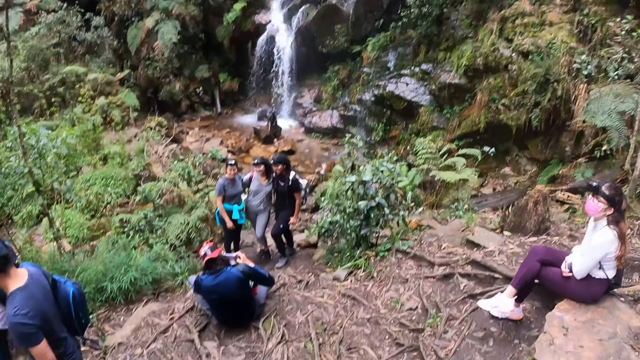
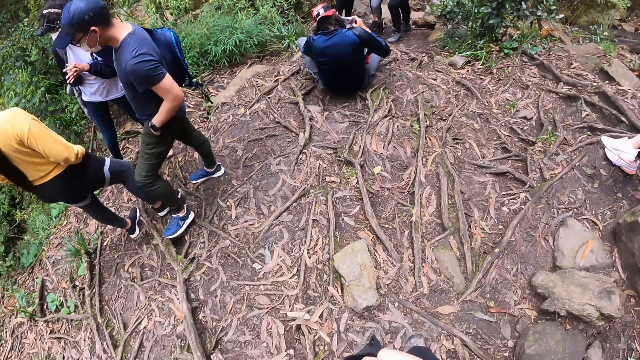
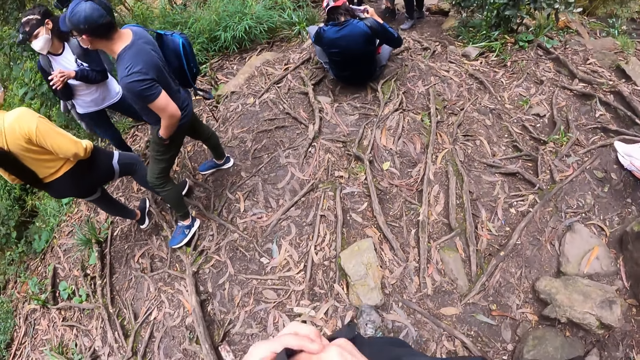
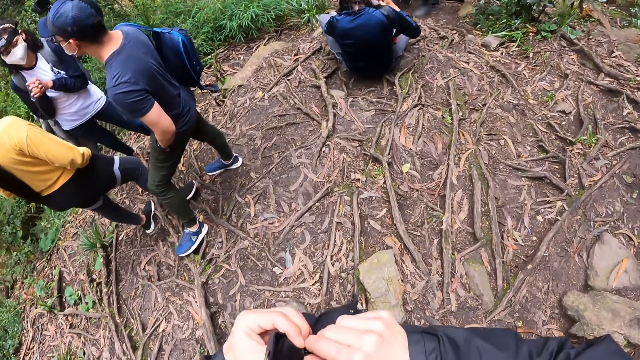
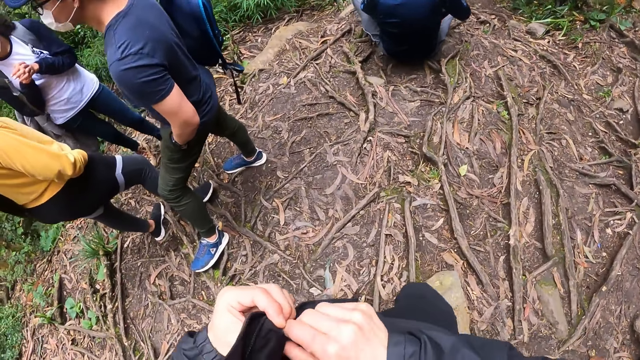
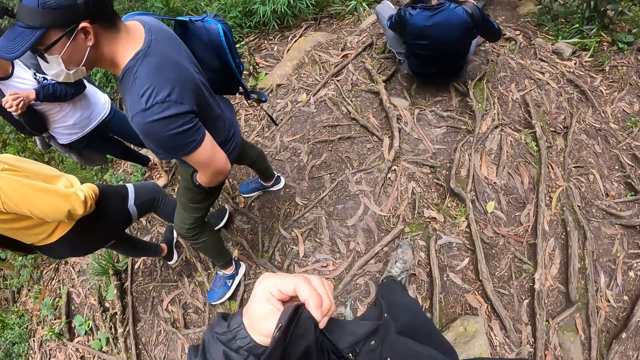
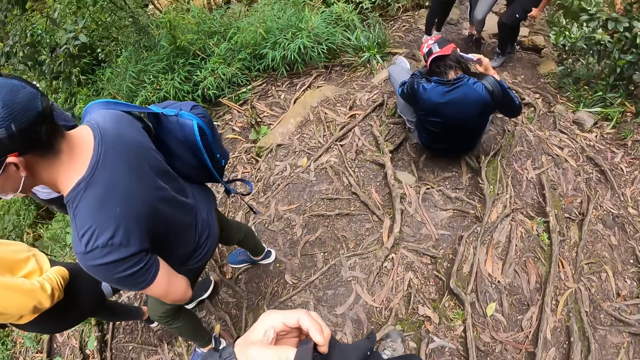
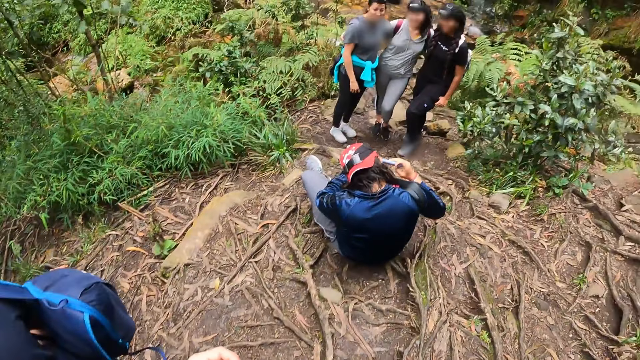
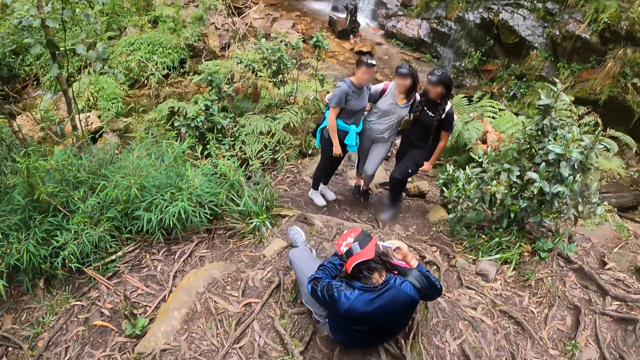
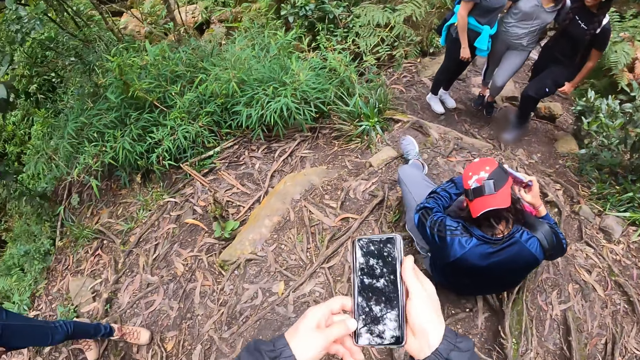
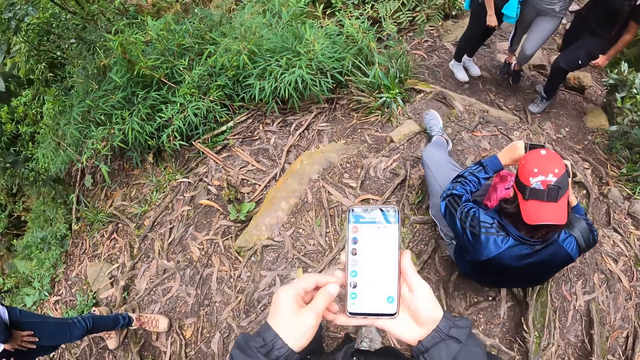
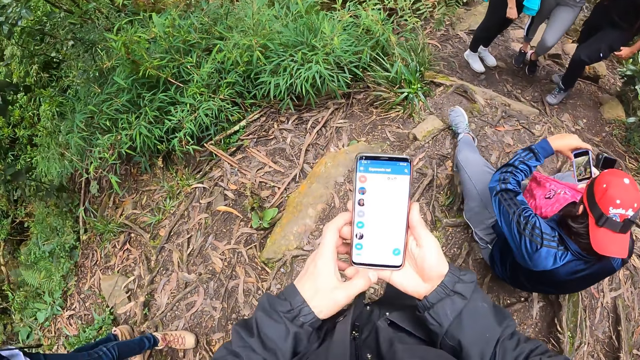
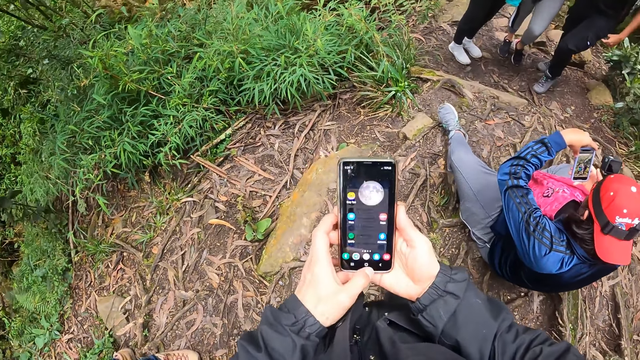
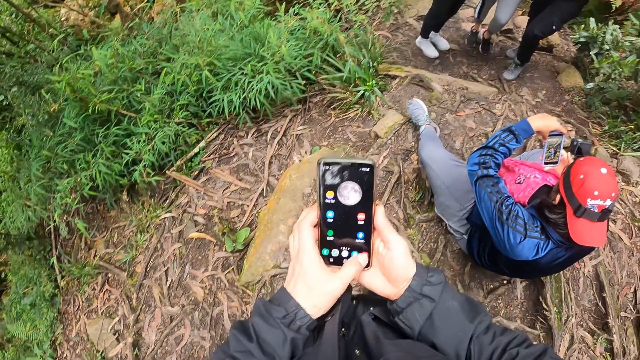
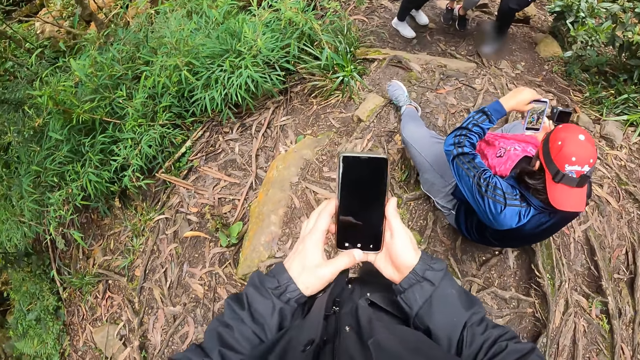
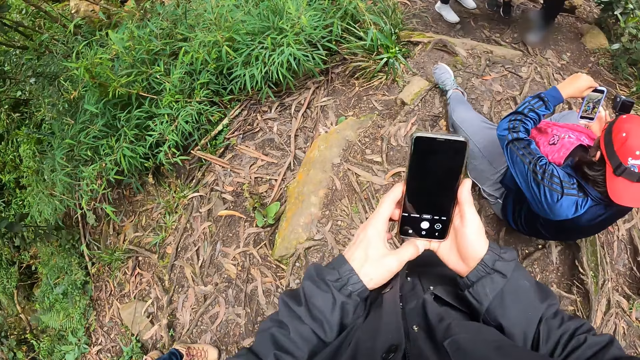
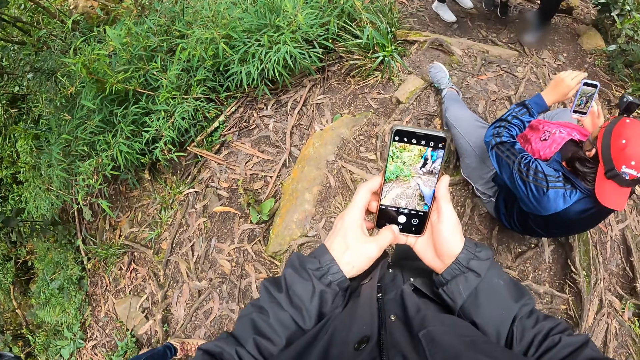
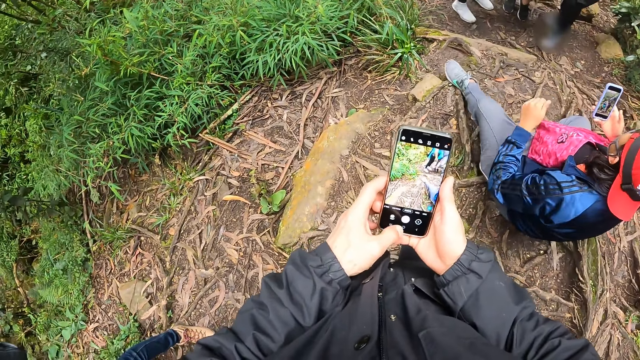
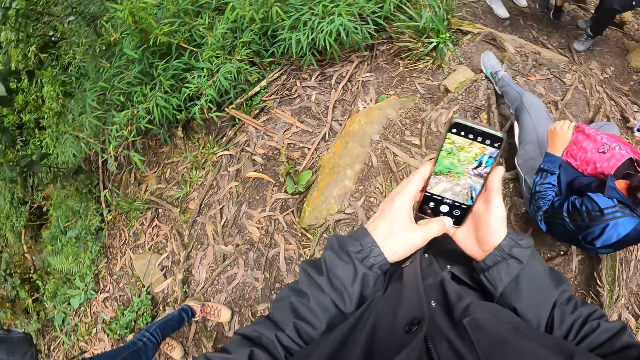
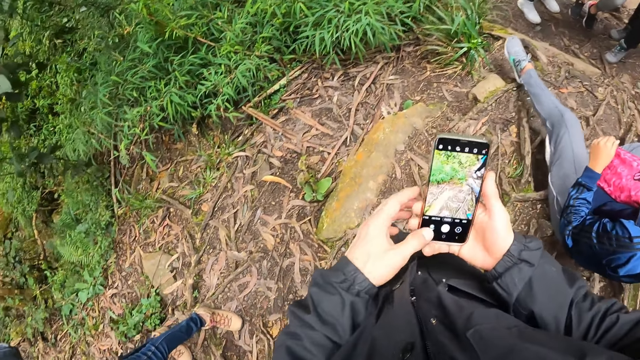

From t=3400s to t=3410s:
The camera wearer touches his jacket with both hands. He removes his phone. He operates the phone with his left hand.

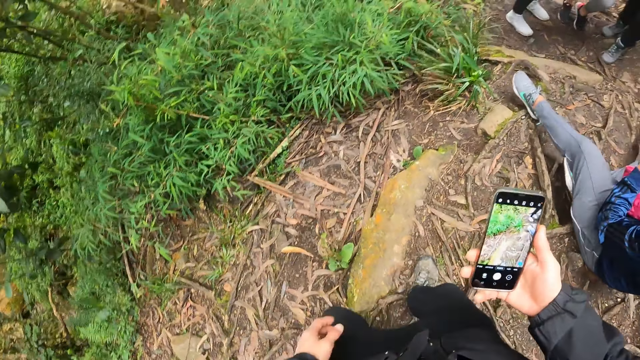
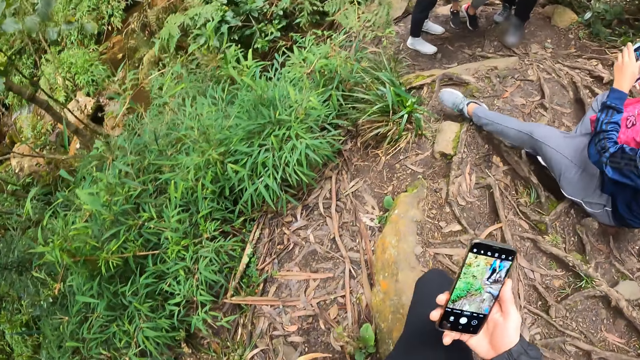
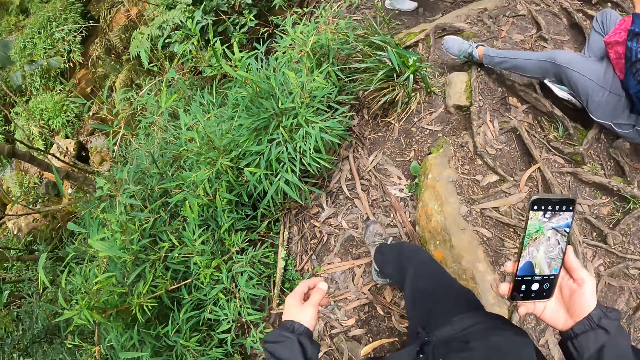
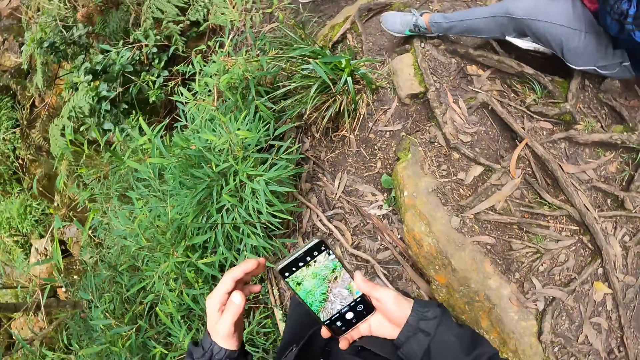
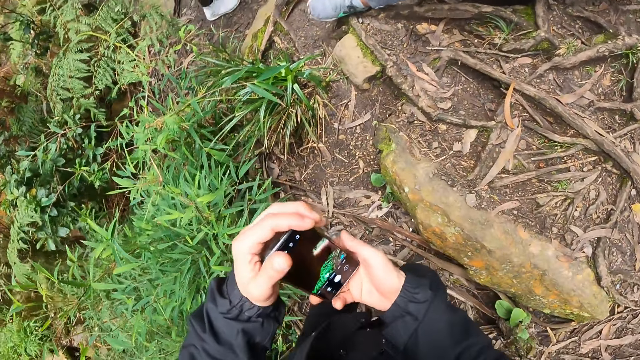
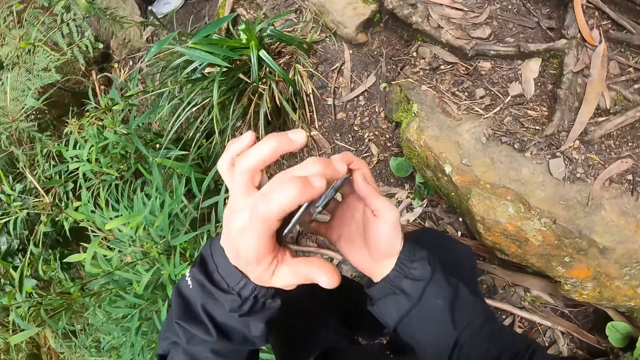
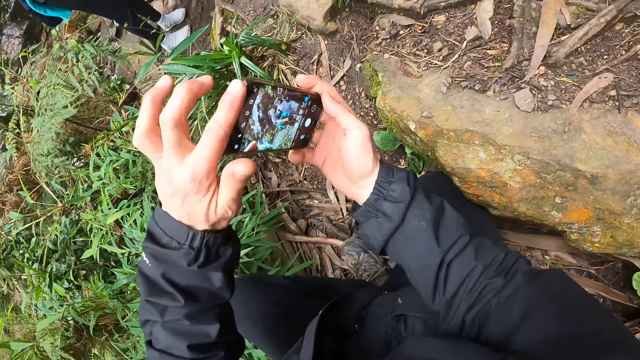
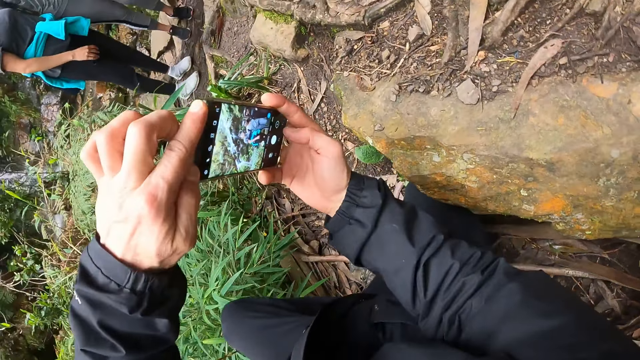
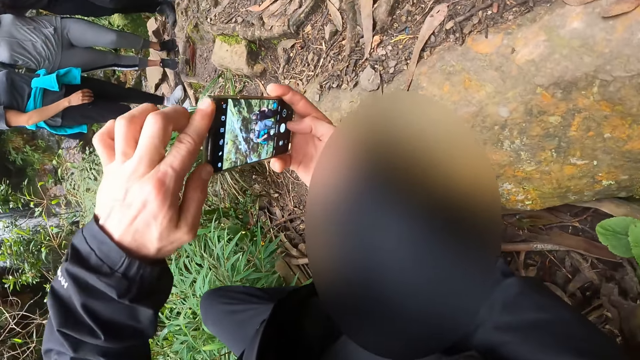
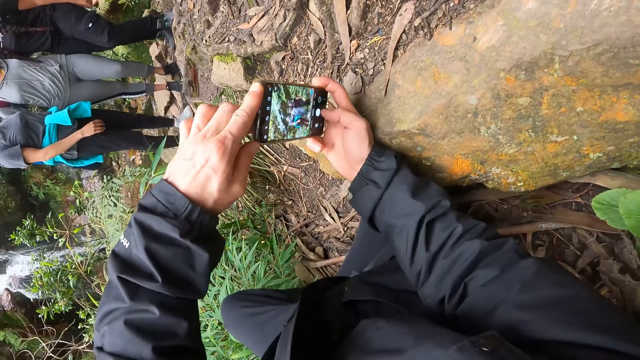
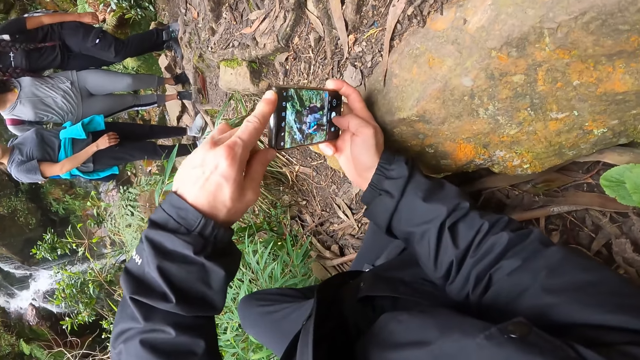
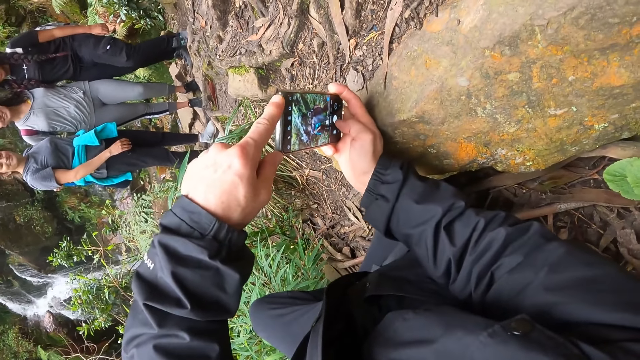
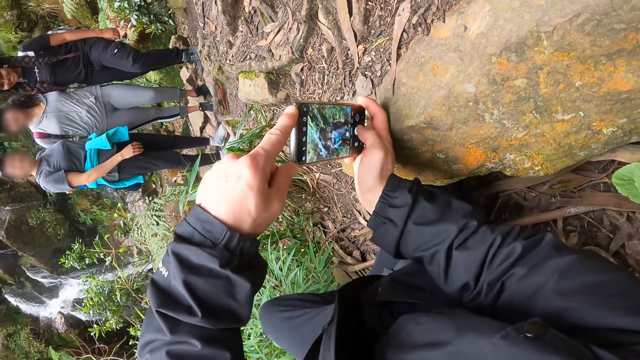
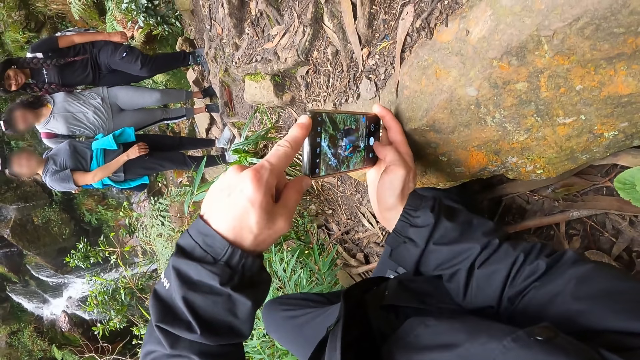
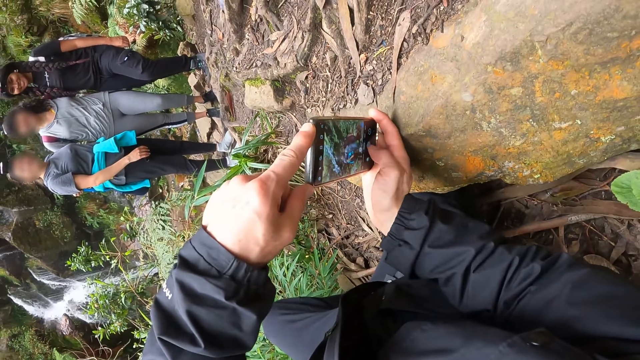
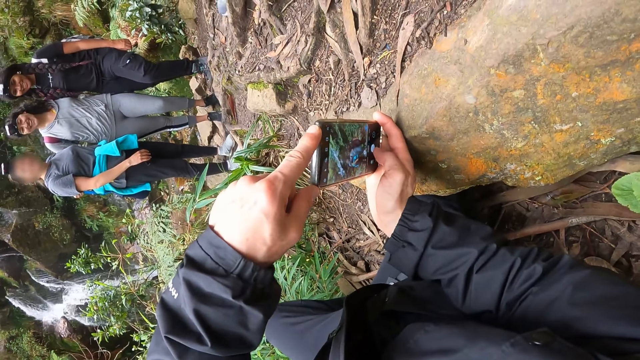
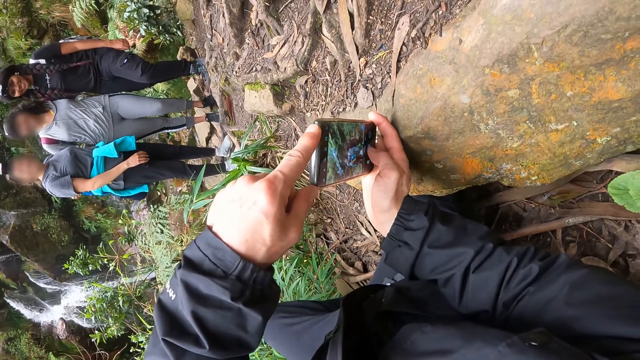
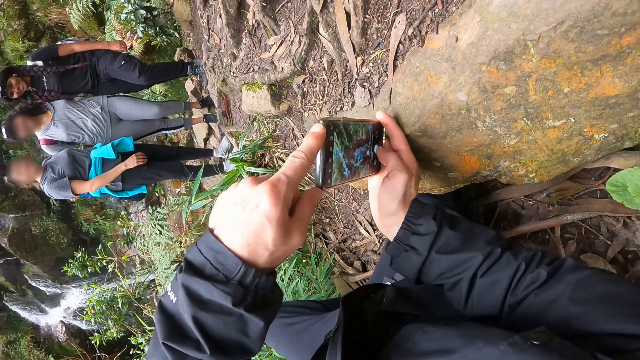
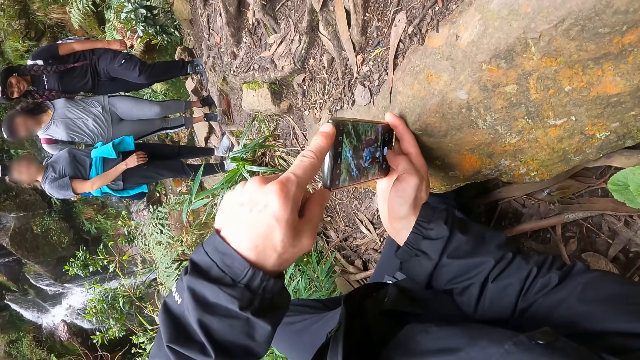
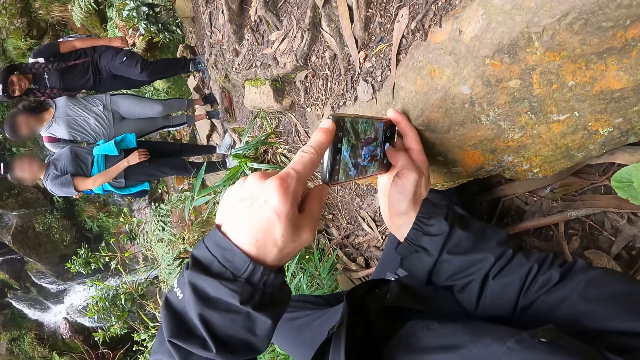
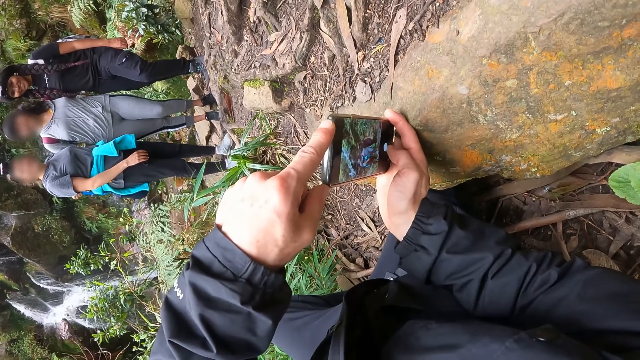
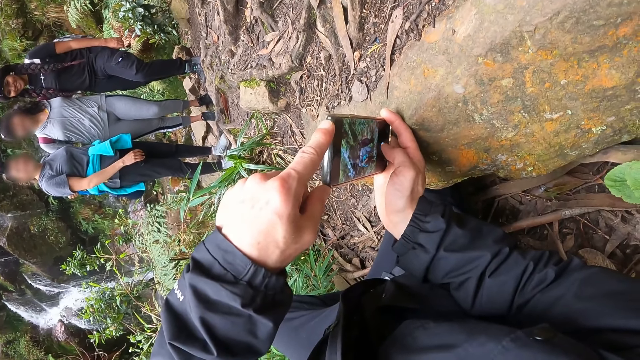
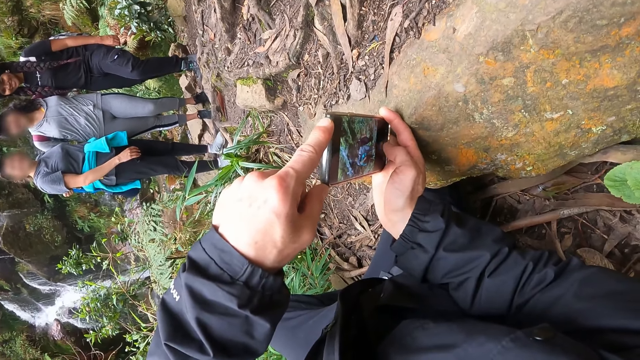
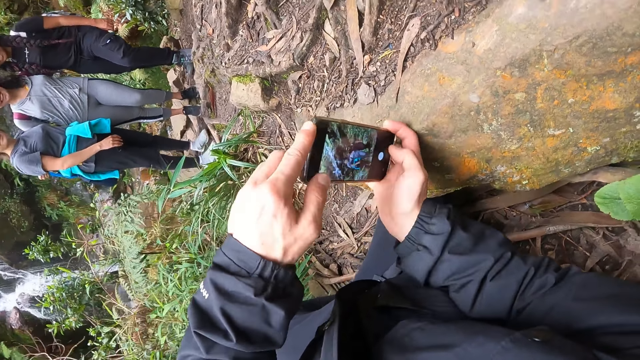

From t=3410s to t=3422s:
The camera wearer takes pictures using his phone. He operates the phone with both hands.
